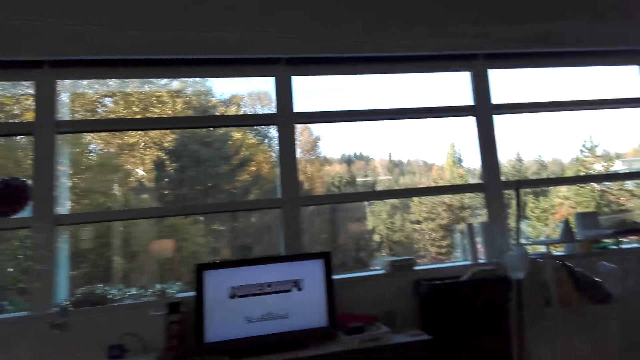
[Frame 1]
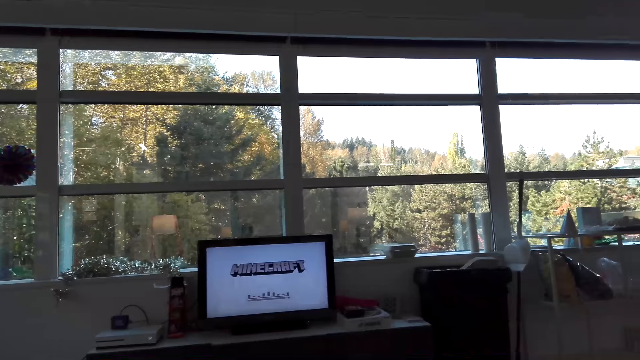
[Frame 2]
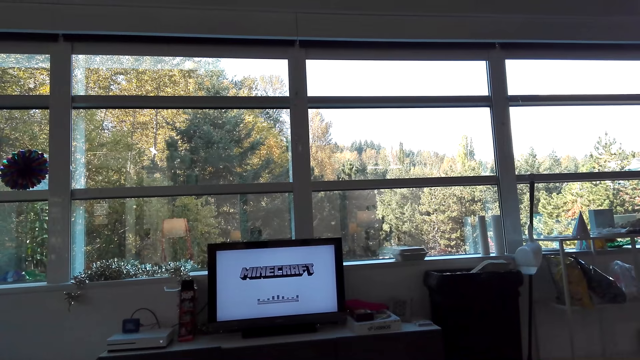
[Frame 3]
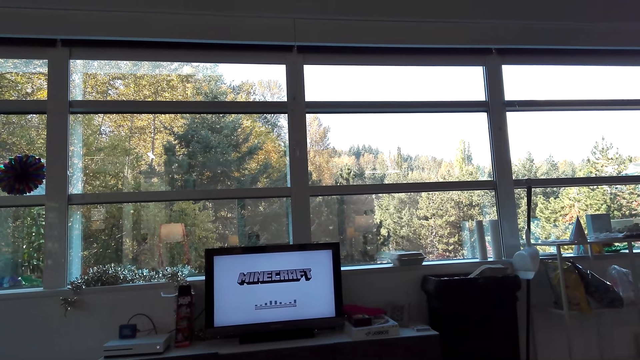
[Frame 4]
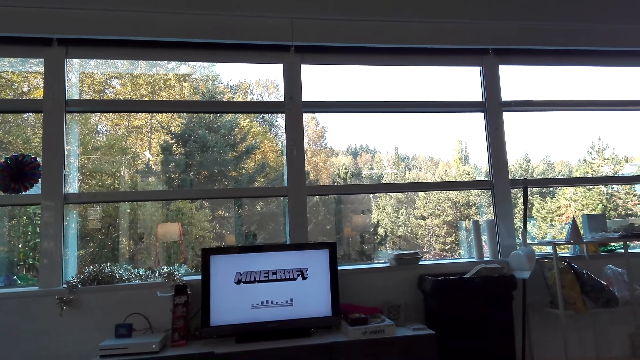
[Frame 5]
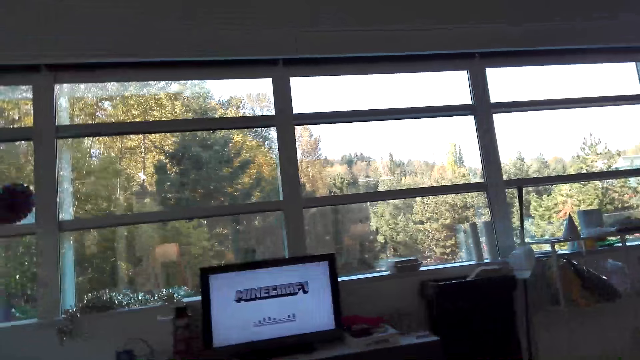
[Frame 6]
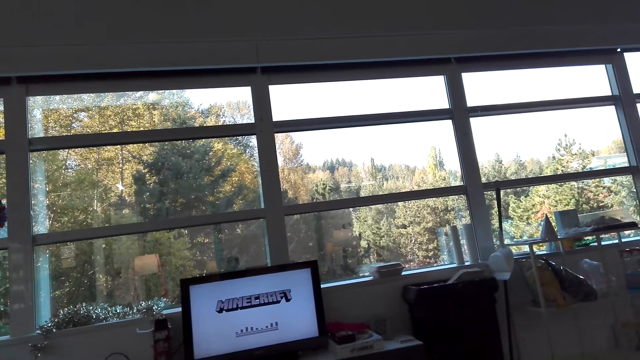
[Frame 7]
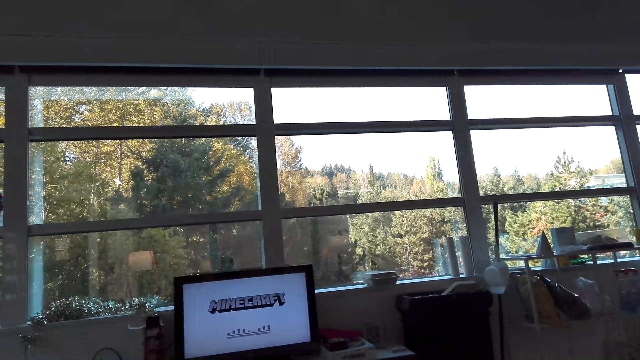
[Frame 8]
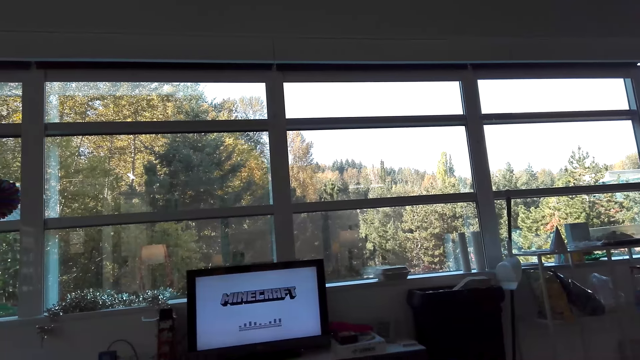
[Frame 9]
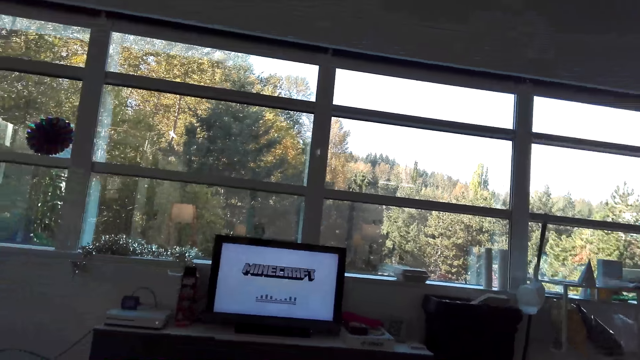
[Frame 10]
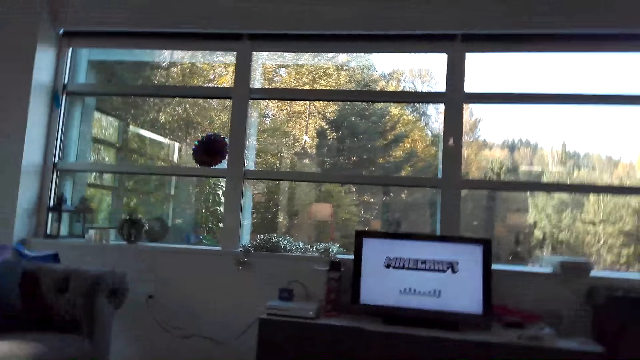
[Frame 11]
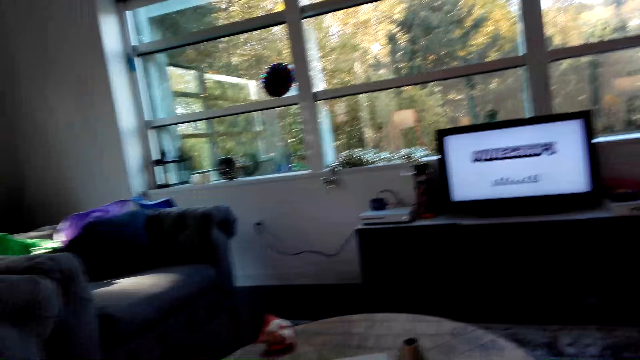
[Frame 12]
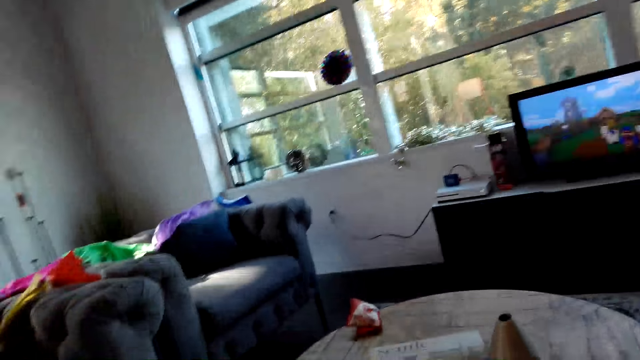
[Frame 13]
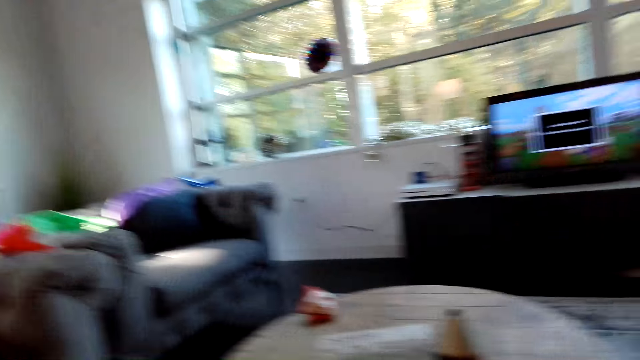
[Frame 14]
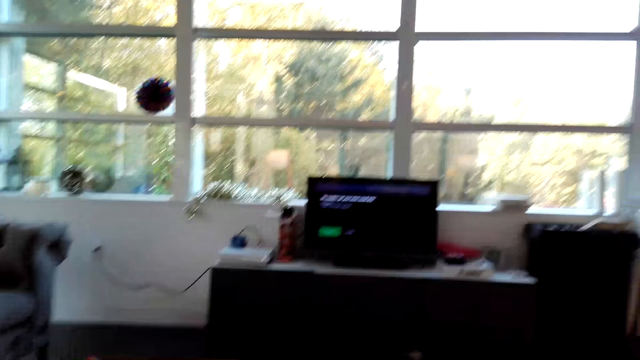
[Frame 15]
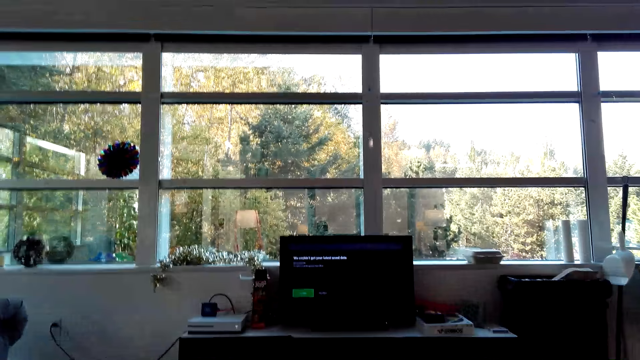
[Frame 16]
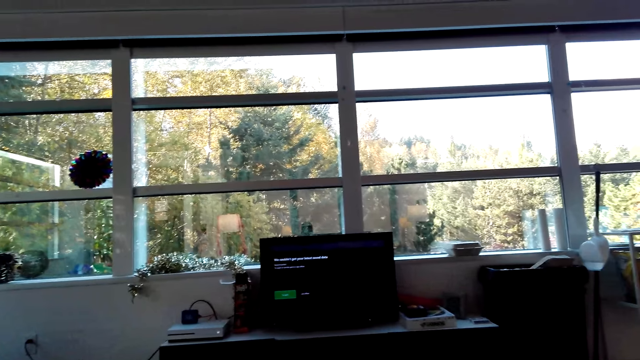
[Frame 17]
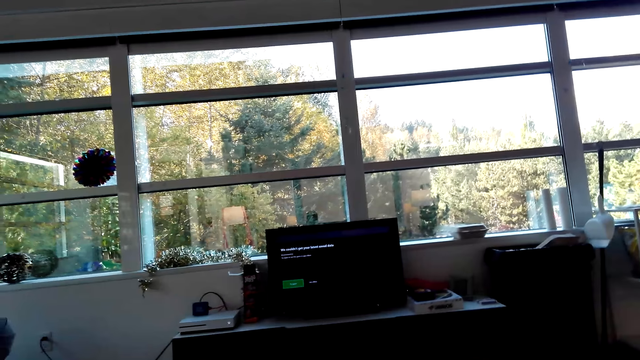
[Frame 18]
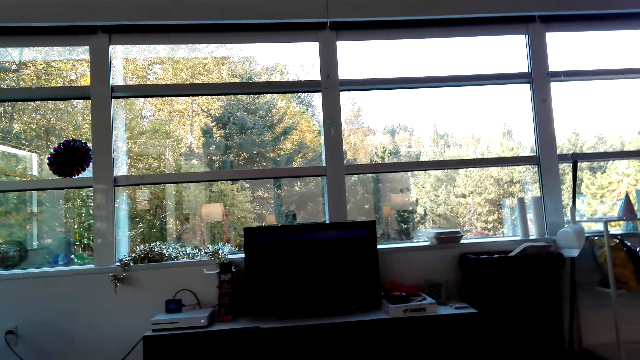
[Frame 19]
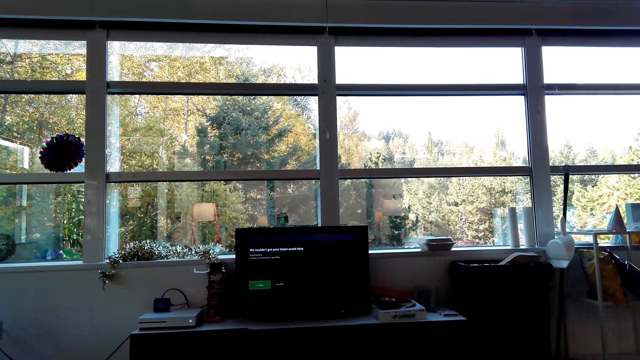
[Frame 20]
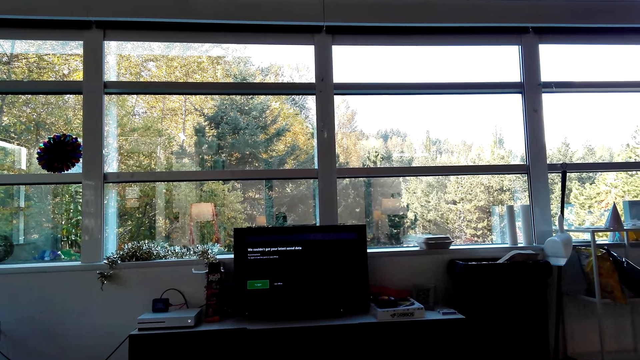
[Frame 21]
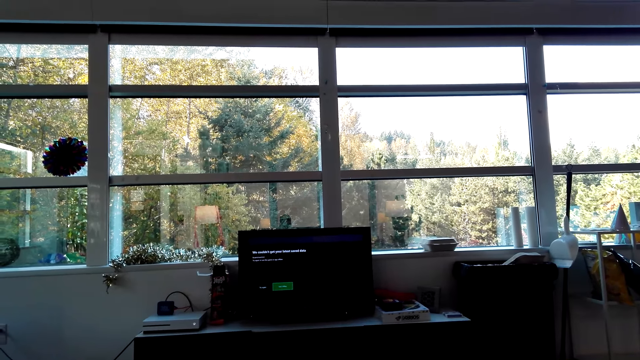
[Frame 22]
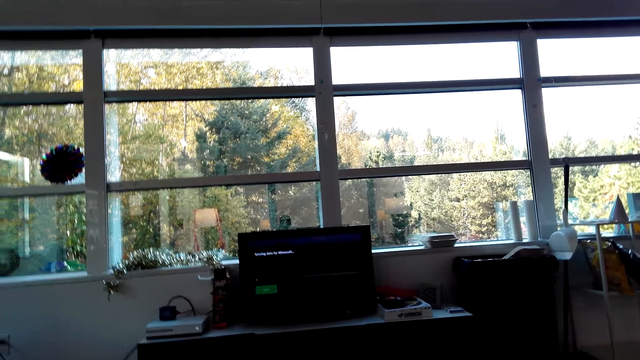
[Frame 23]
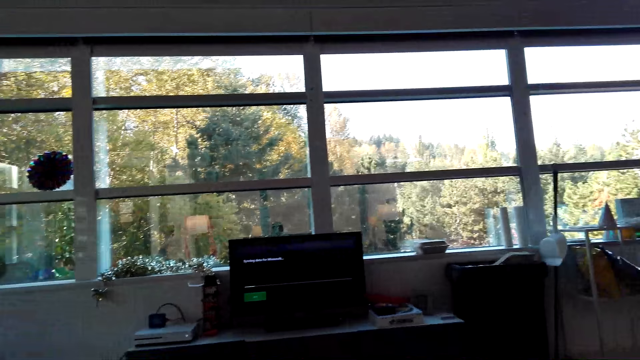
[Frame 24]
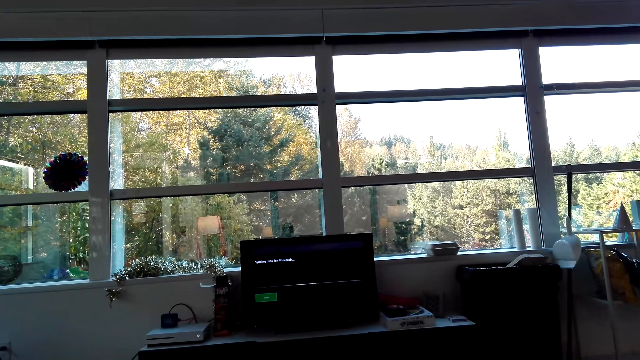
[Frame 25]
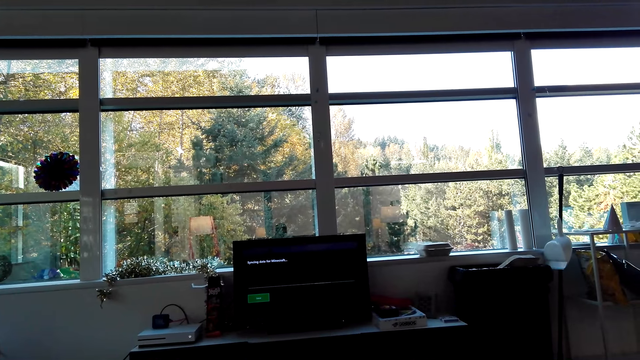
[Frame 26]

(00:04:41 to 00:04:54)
The camera wearer converses with a man. The camera wearer looks around. They search something on the television.

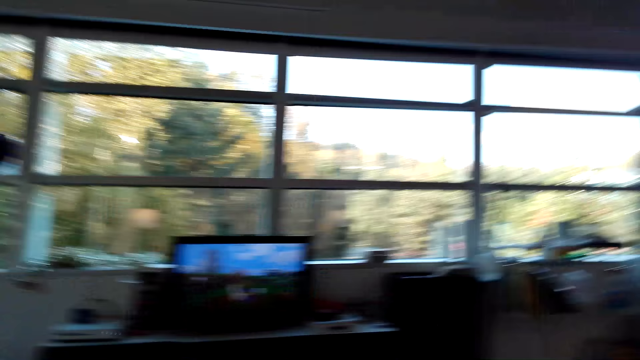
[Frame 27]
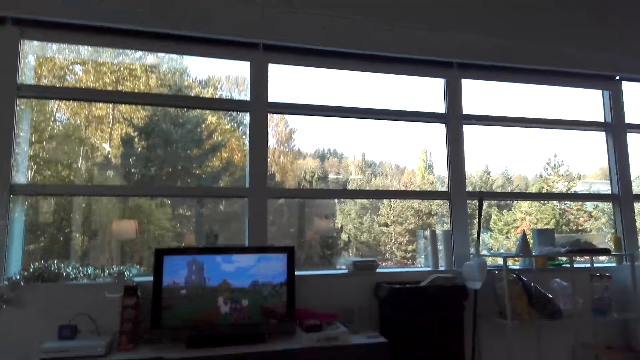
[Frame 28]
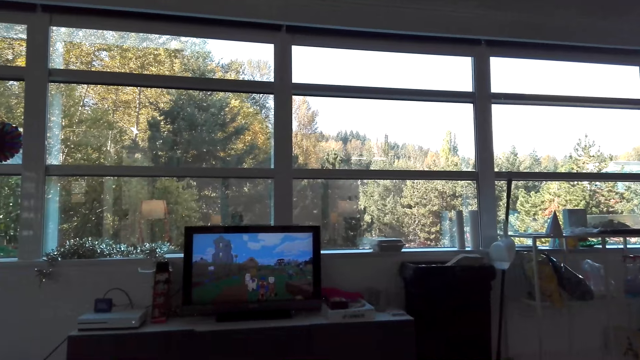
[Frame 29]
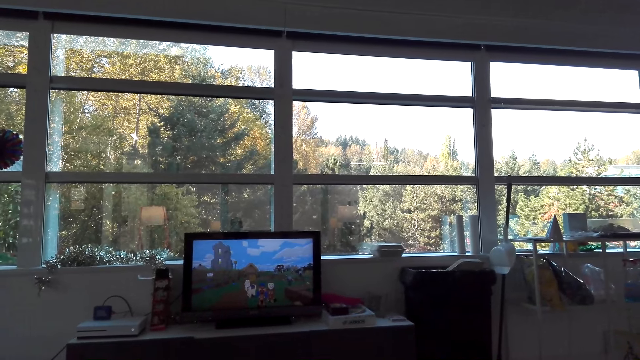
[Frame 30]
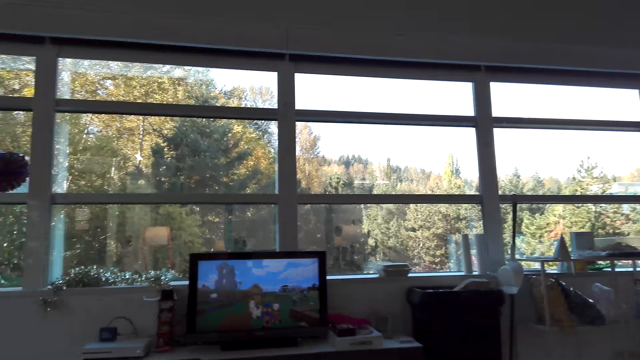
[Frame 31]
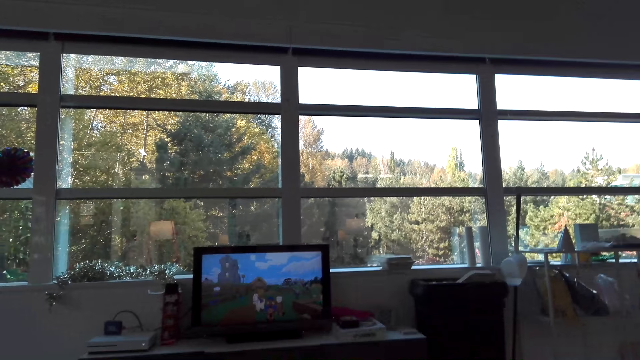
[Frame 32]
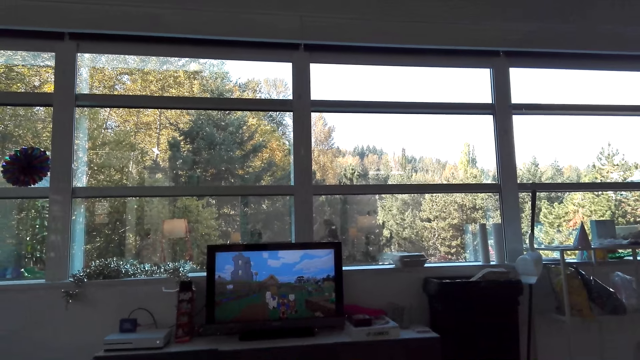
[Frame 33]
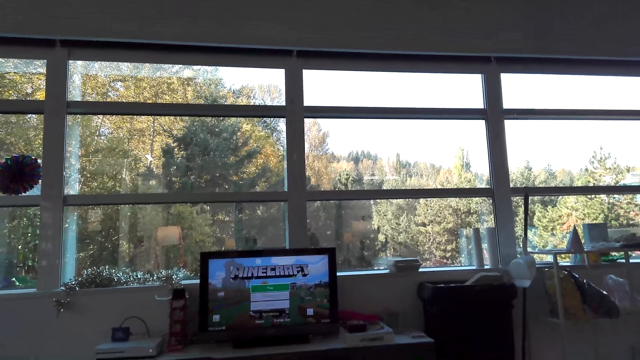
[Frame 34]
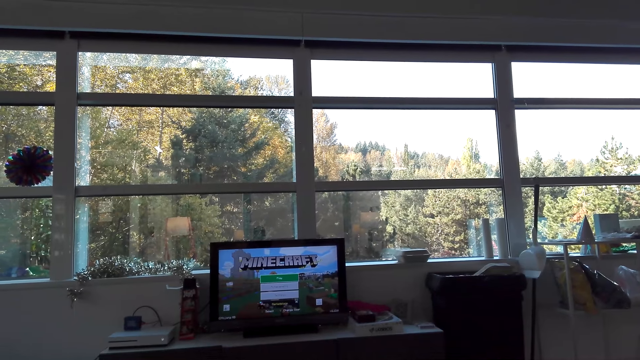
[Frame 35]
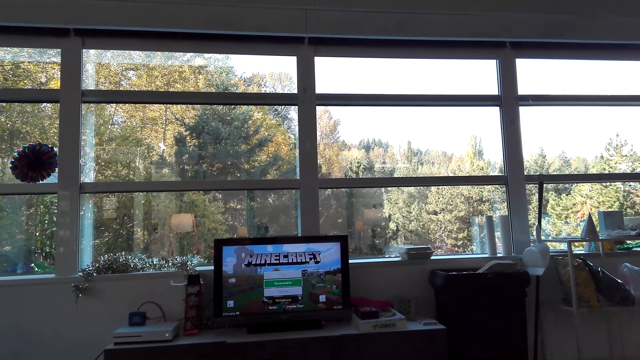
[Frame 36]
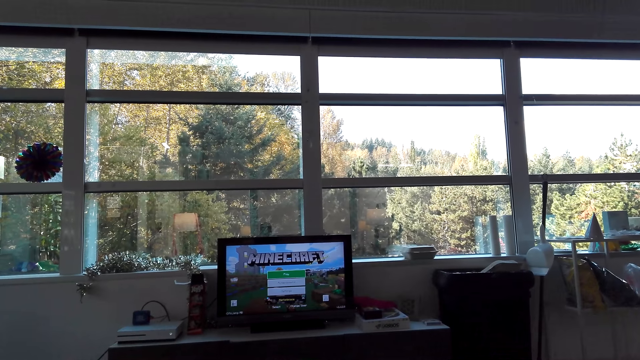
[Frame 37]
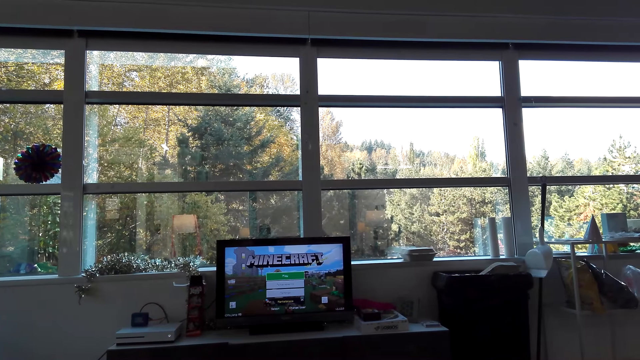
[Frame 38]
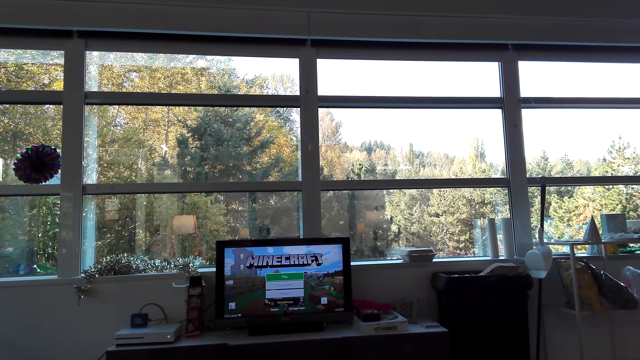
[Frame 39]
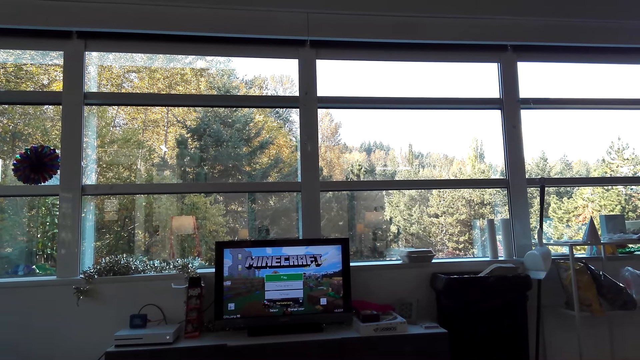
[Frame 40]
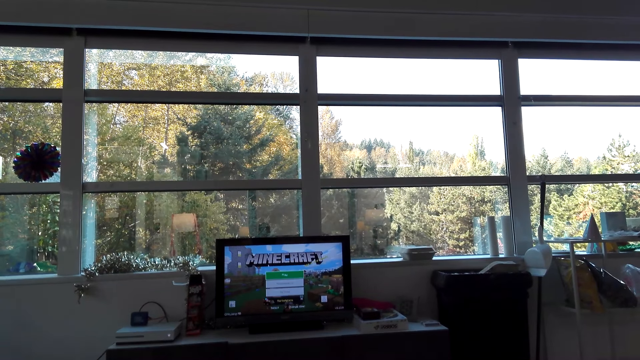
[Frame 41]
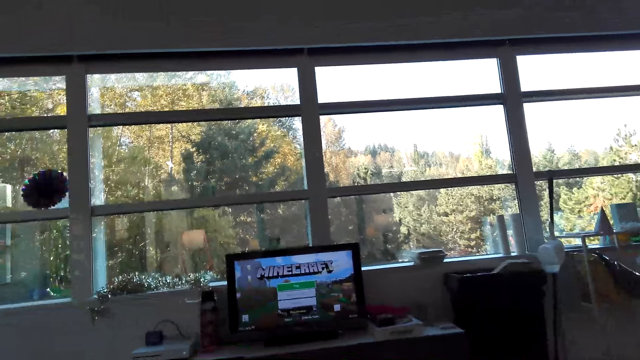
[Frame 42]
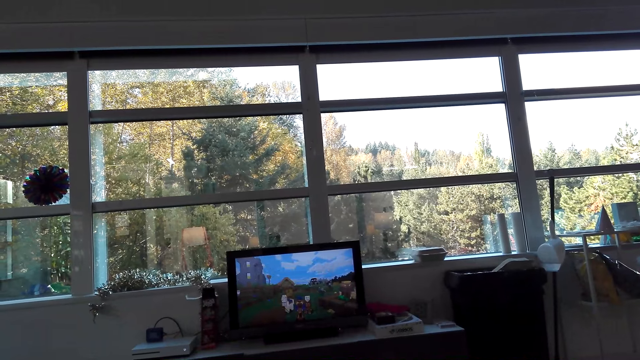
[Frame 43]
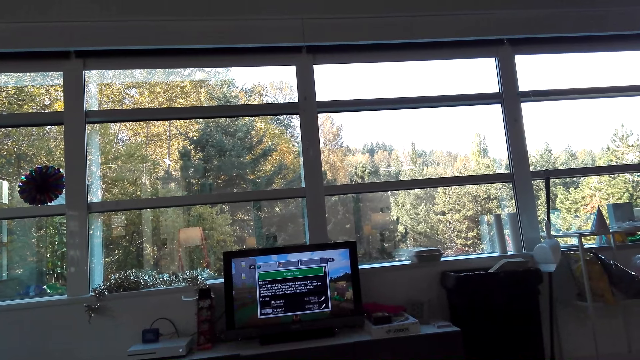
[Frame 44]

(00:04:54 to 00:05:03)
The camera wearer plays a video game.
